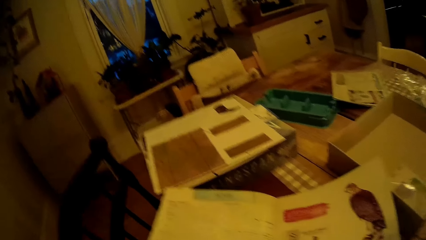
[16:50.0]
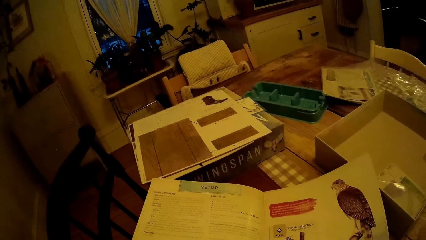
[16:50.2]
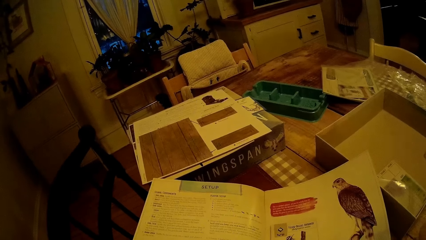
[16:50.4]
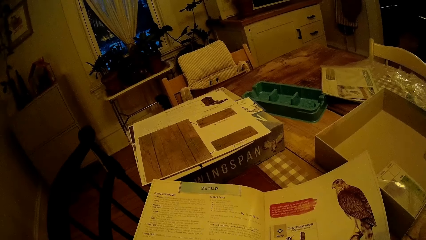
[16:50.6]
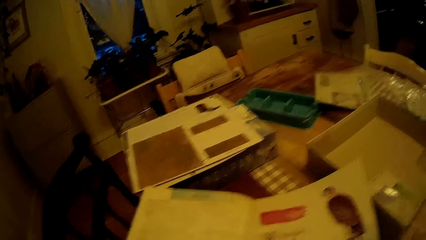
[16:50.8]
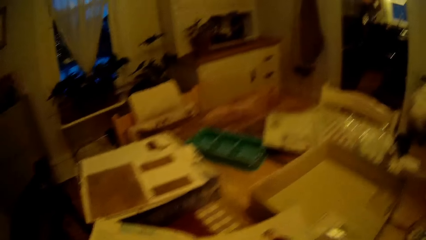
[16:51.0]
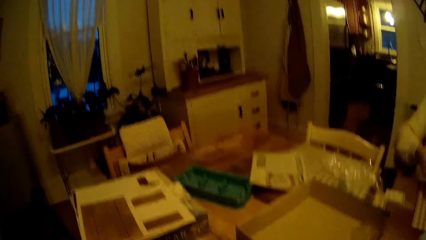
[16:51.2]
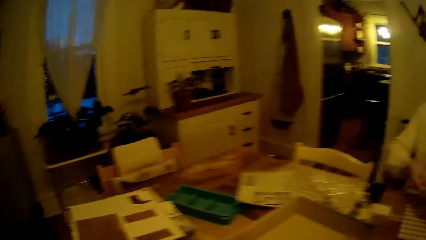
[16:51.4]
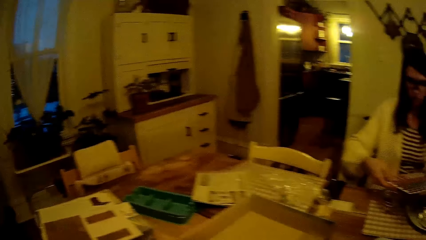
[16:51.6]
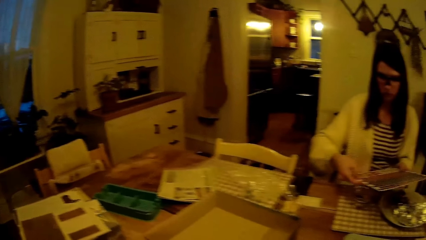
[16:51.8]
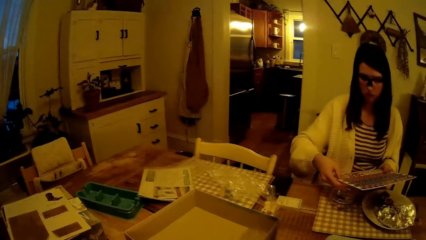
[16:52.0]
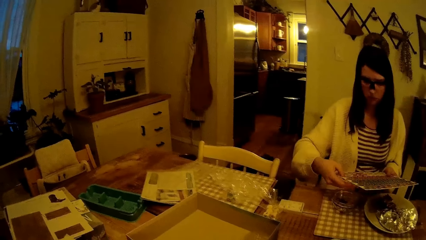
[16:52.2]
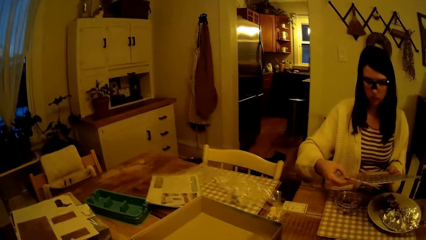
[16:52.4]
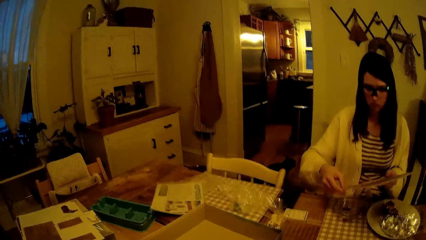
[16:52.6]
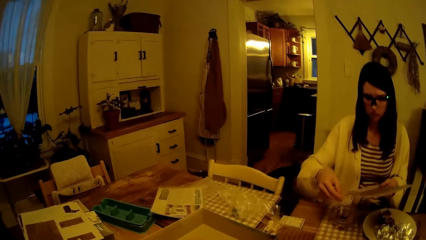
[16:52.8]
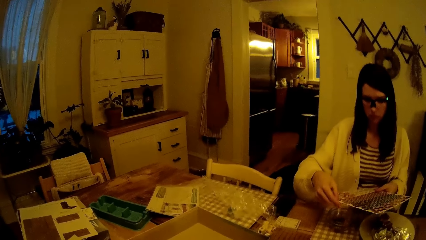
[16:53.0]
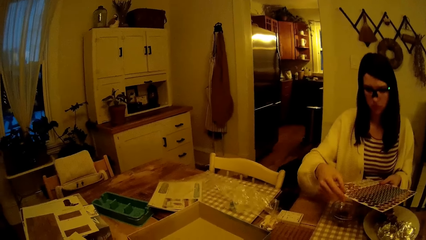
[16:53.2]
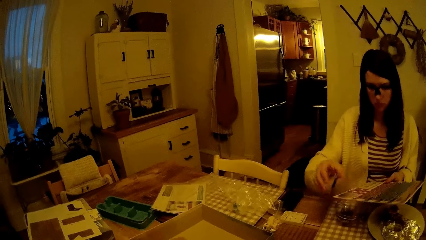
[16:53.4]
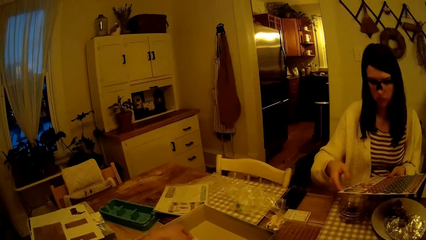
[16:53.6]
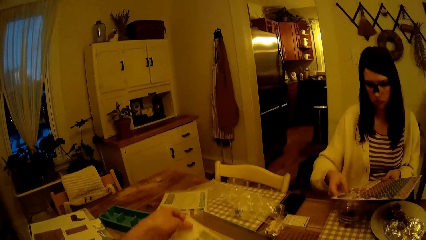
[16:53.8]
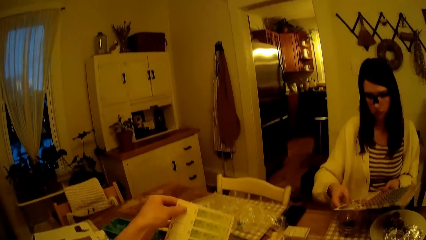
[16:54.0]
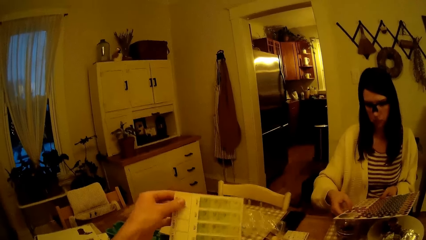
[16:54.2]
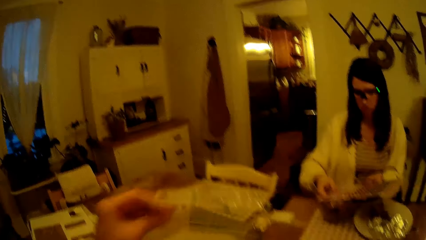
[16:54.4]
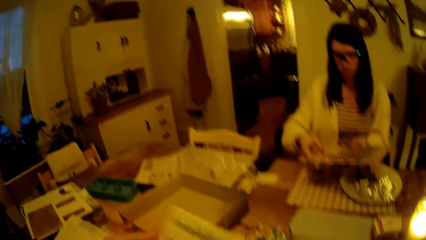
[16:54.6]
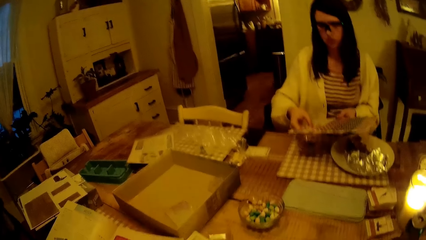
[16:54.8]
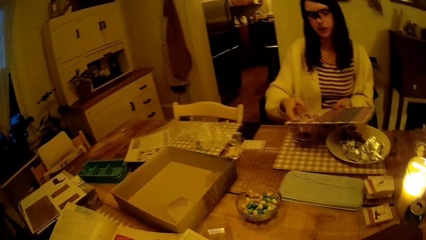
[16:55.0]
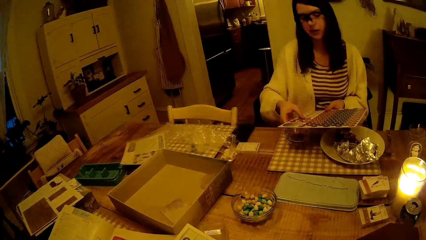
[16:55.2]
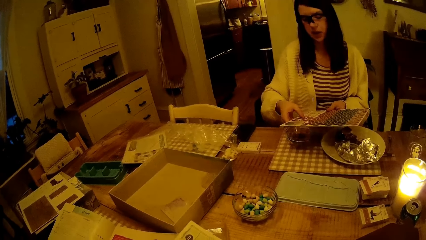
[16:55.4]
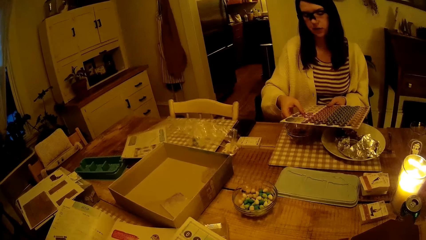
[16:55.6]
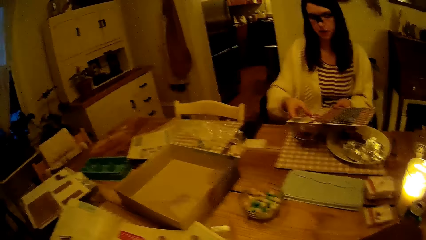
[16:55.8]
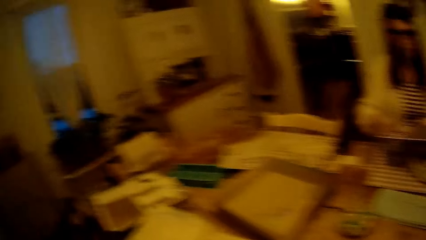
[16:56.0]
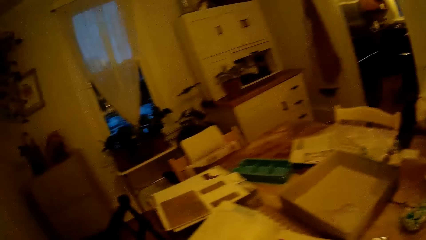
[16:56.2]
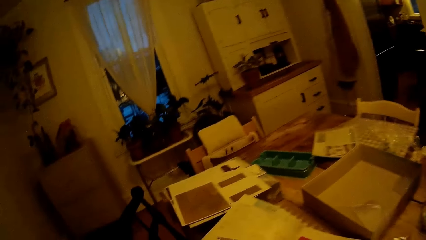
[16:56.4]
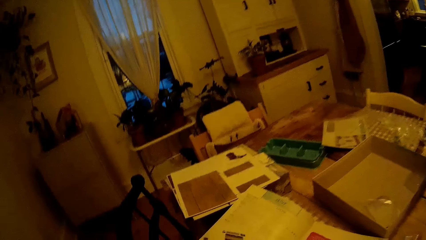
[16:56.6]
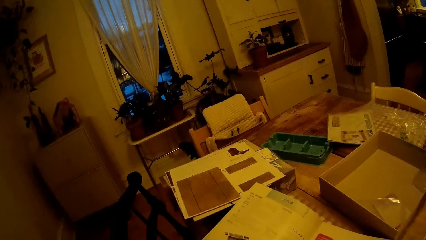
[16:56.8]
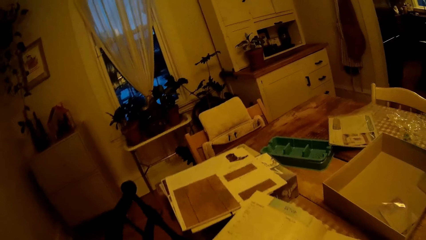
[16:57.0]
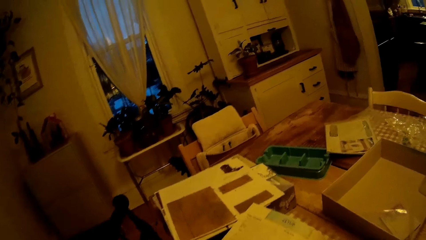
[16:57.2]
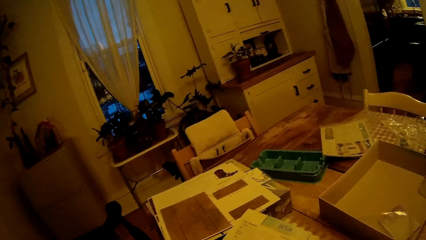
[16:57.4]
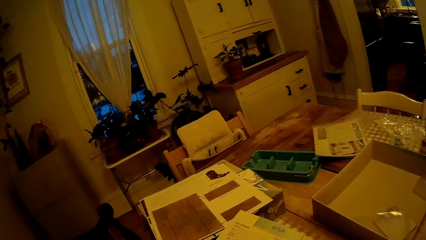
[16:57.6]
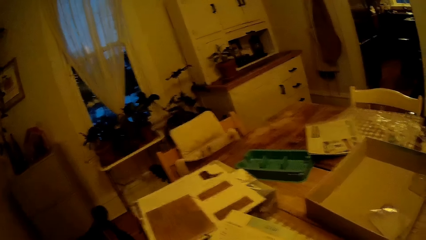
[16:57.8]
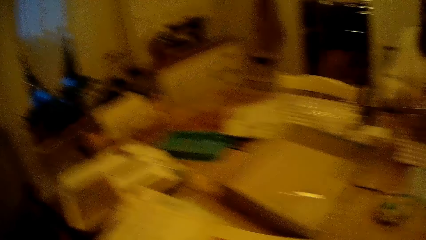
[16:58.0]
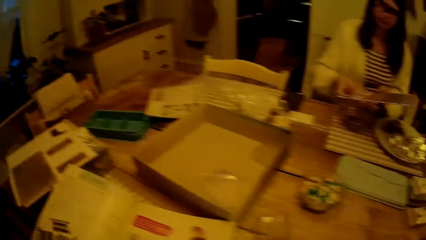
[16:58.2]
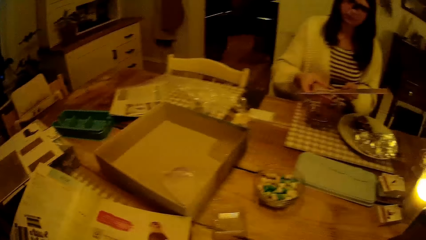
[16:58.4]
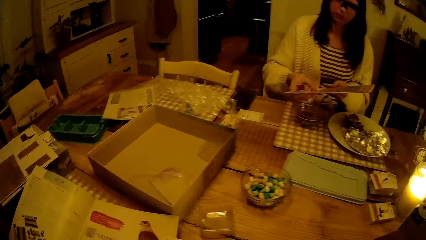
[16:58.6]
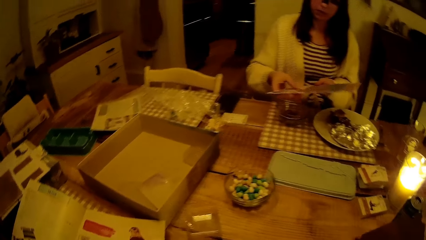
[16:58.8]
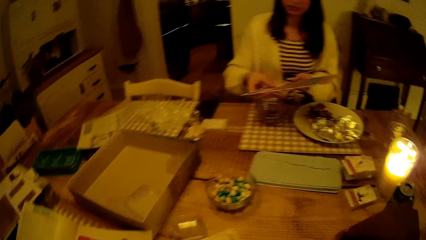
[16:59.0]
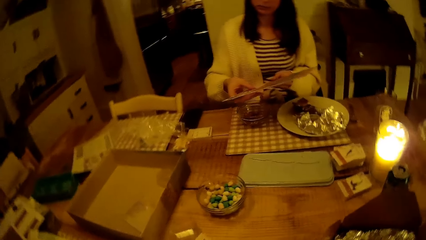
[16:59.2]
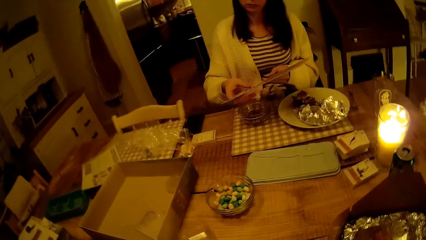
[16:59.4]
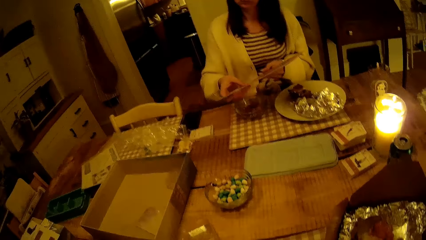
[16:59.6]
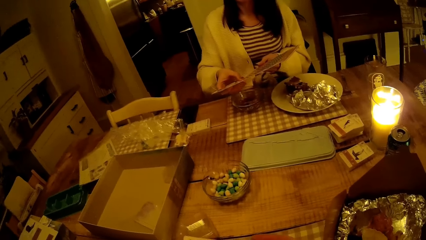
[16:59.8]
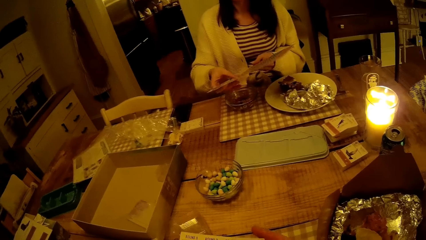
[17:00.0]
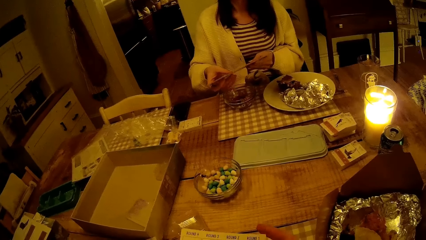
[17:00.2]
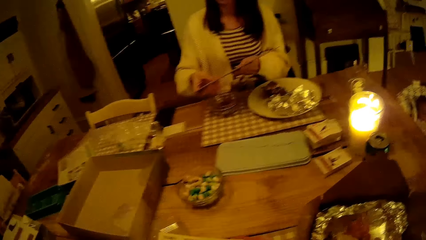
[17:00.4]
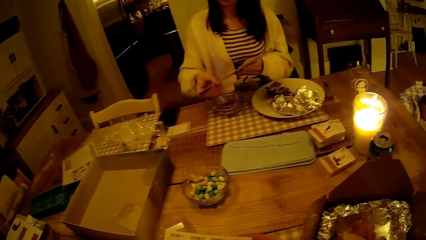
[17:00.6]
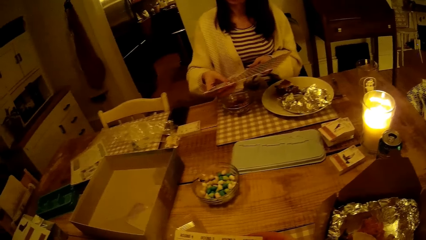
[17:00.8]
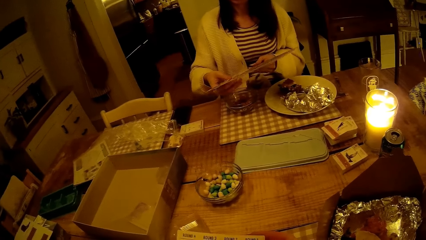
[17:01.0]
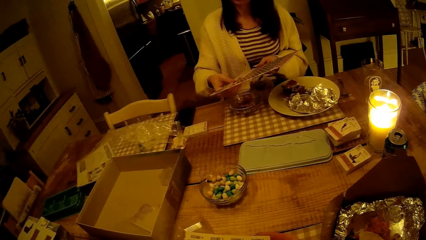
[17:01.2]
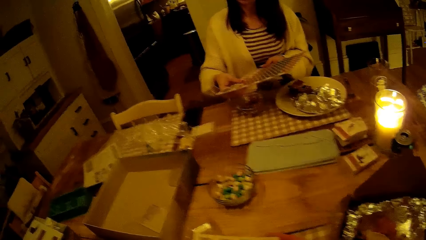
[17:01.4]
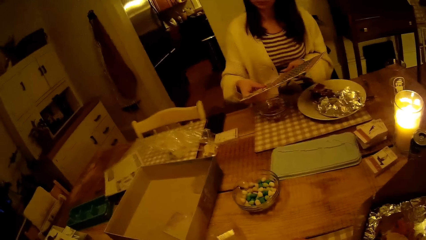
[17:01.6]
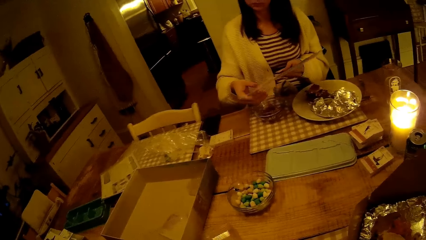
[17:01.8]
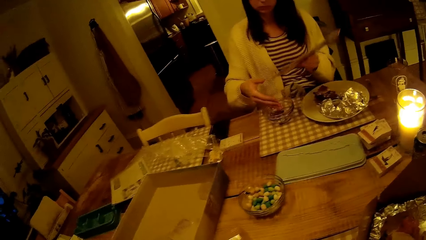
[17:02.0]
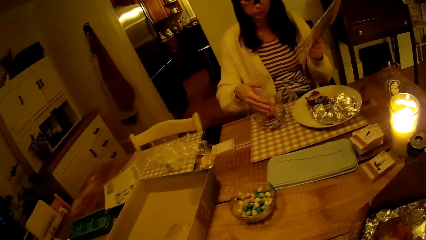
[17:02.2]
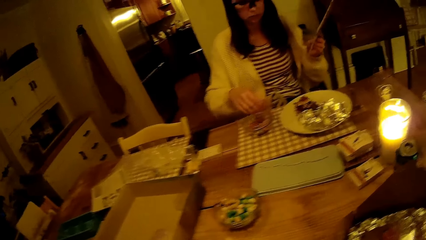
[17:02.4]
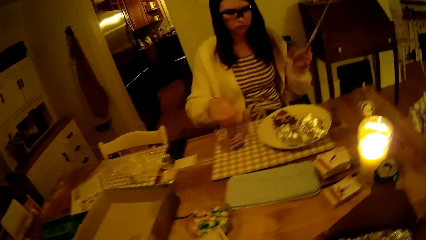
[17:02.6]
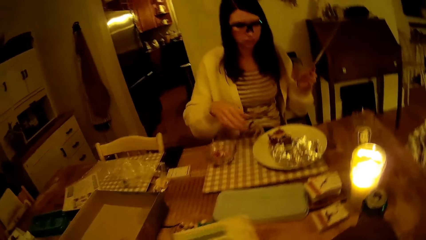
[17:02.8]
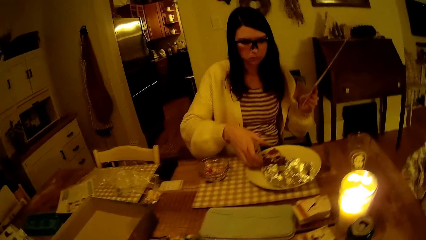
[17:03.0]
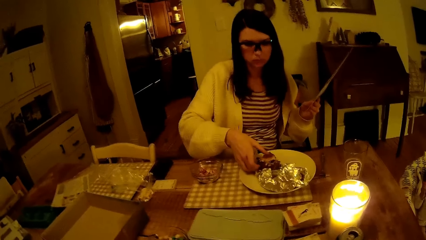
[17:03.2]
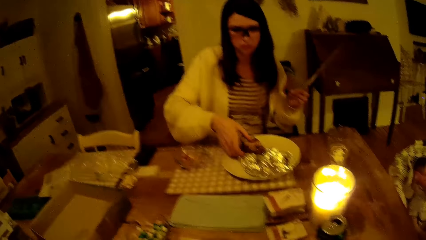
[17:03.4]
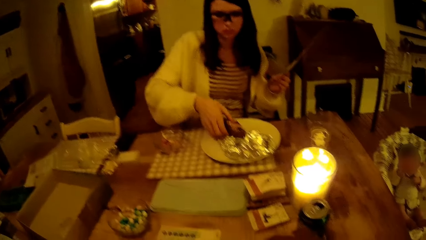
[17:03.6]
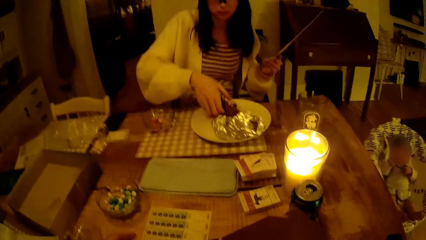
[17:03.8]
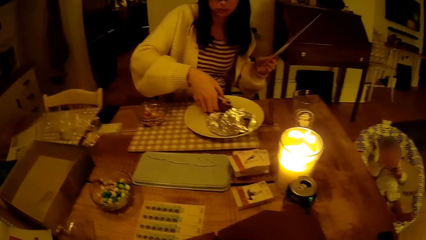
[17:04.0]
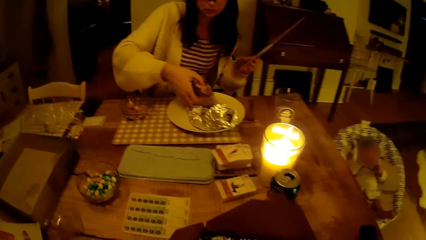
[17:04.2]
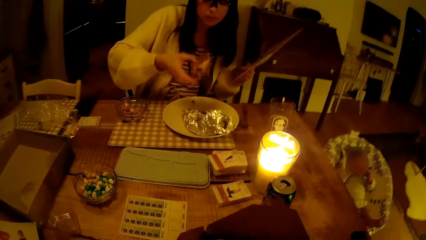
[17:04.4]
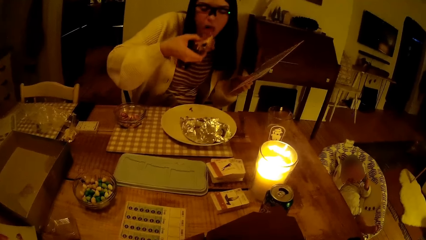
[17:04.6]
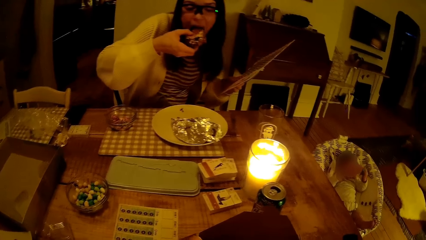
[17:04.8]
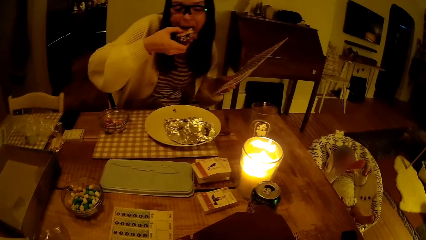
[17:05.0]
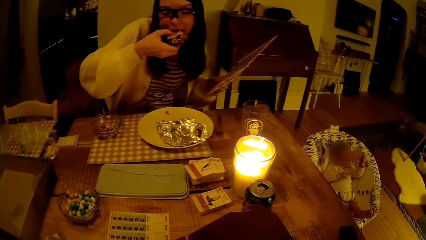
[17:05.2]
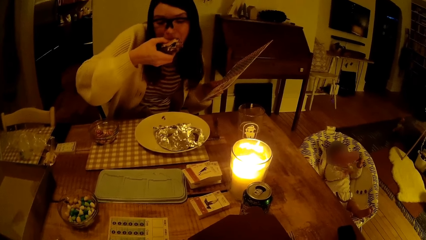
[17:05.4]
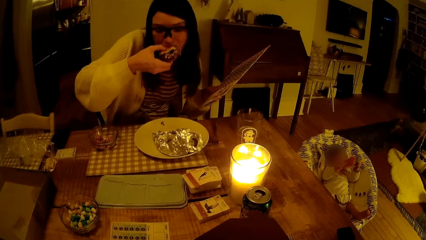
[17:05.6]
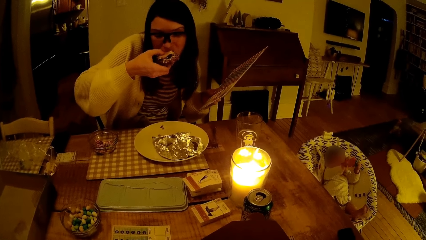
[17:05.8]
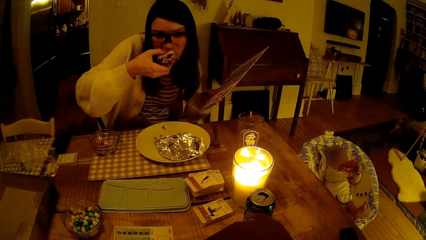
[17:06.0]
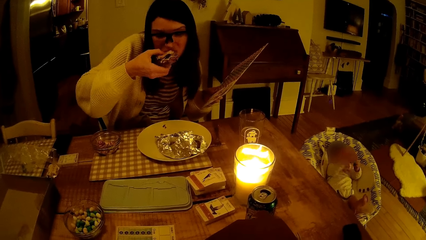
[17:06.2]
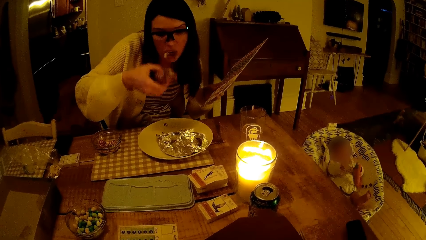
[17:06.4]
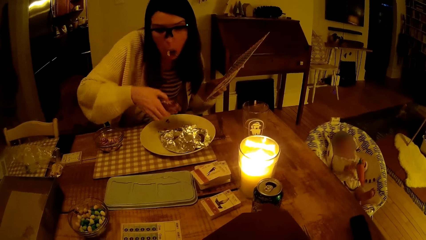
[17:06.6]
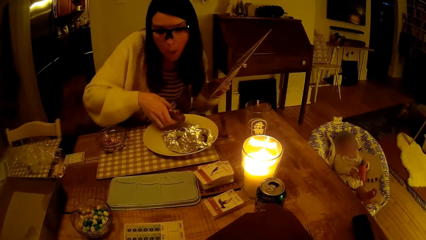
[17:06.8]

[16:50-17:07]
The woman removes the food tokens from the board with her right hand. The camera wearer picks another manual from the box with his left hand. The woman interacts with the camera wearer. The woman removes the food tokens from the board into a bowl with her right hand. The woman takes the sandwich from the plate with her right hand. The woman eats the sandwich in her right hand. The woman drops the sandwich on the plate with her right hand.
